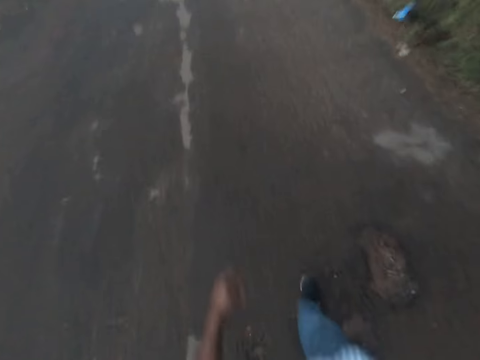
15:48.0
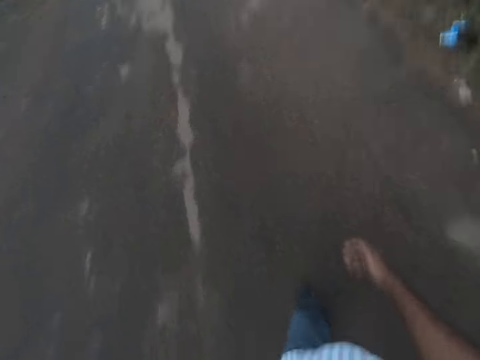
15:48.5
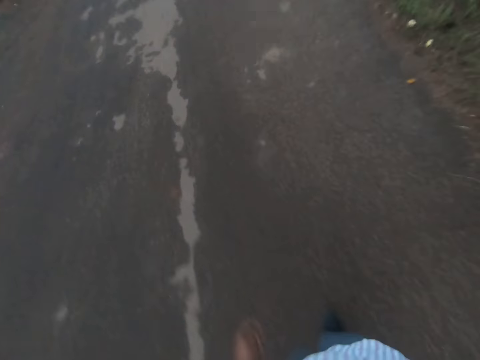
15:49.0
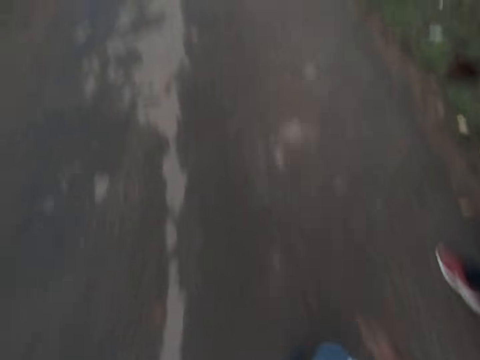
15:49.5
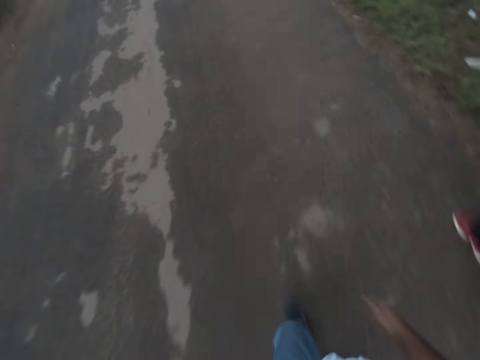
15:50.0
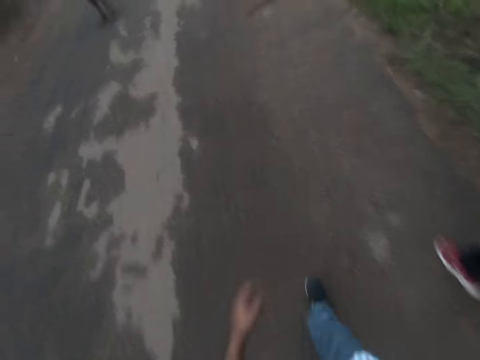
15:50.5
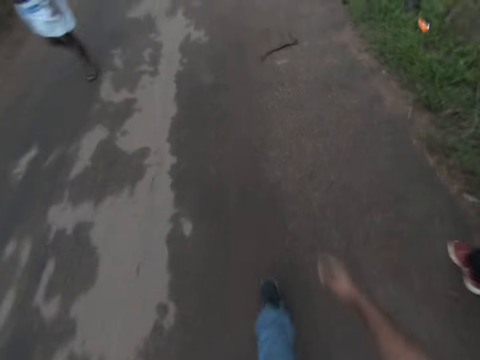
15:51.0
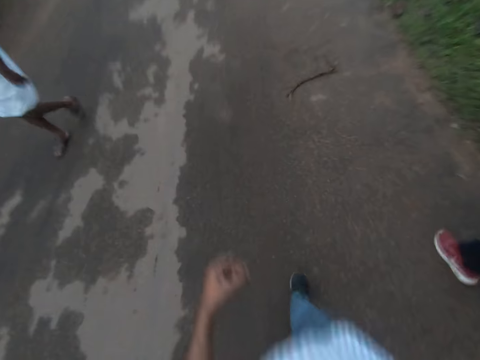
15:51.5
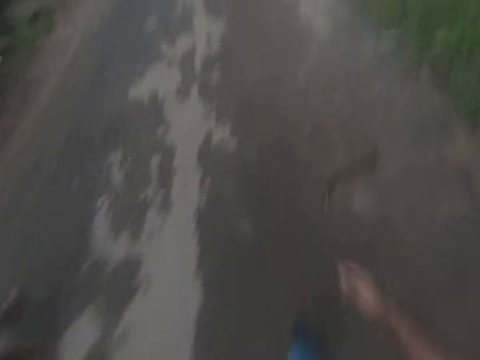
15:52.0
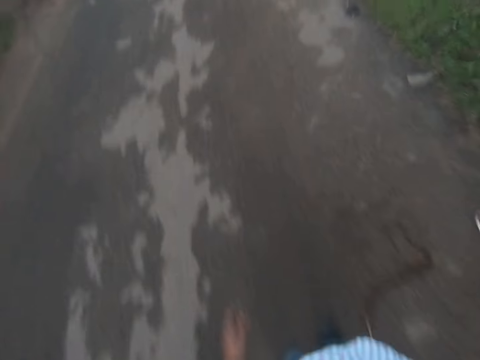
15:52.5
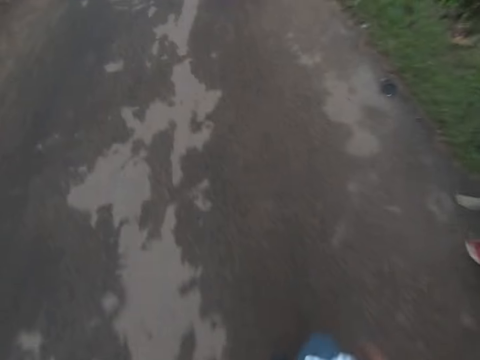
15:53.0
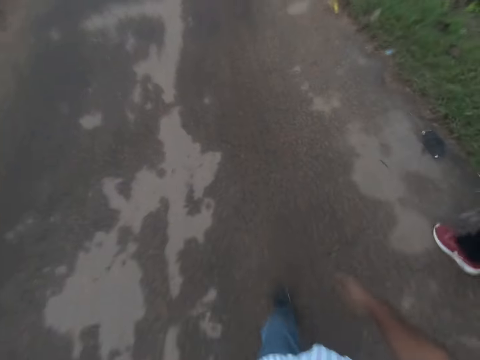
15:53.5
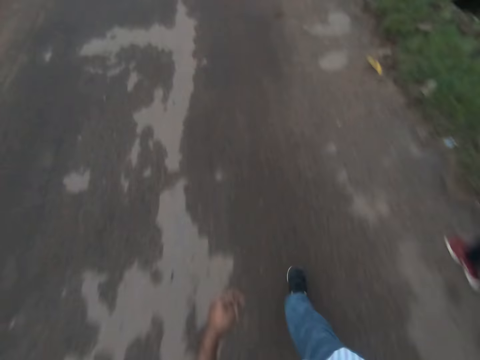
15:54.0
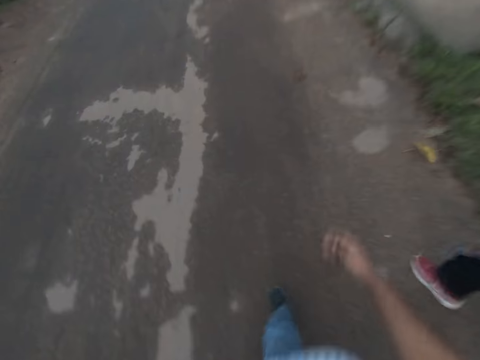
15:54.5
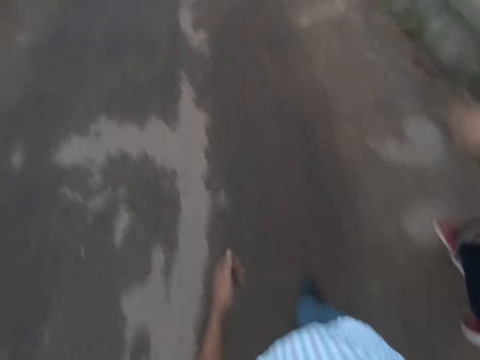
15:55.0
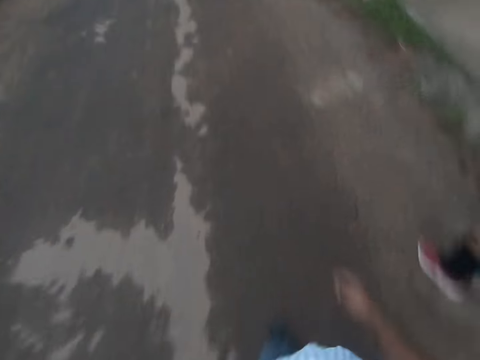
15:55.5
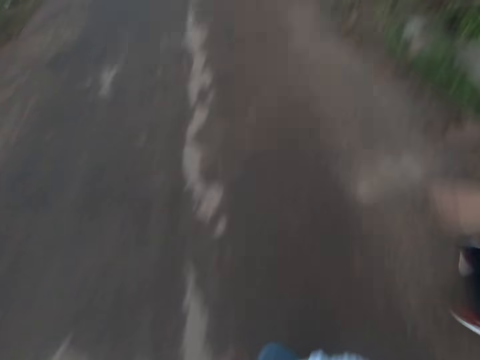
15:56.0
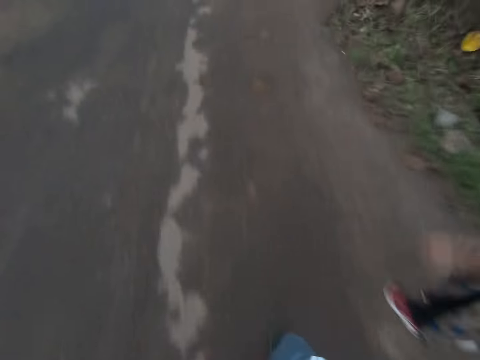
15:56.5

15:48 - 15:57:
A man walks past the camera wearer.

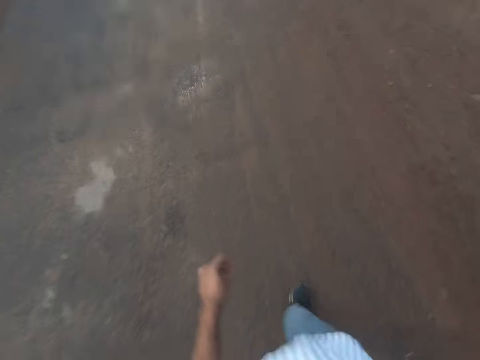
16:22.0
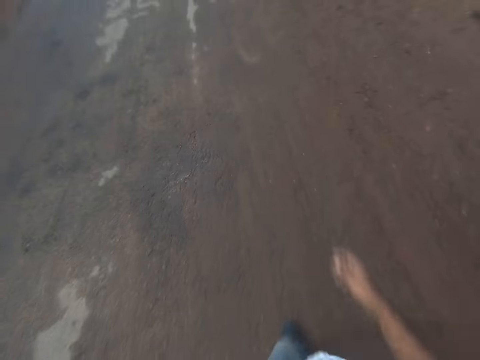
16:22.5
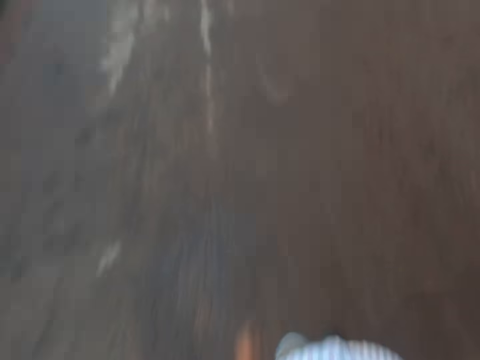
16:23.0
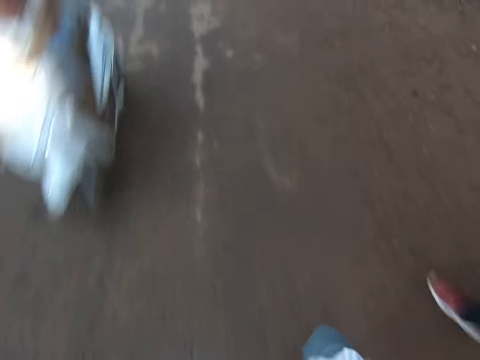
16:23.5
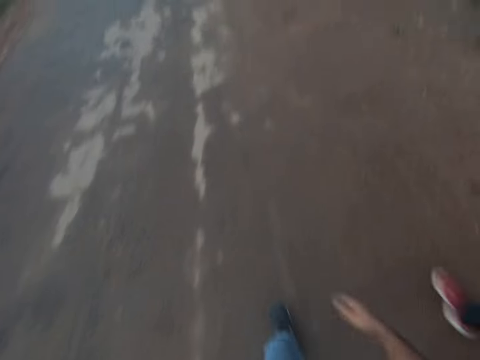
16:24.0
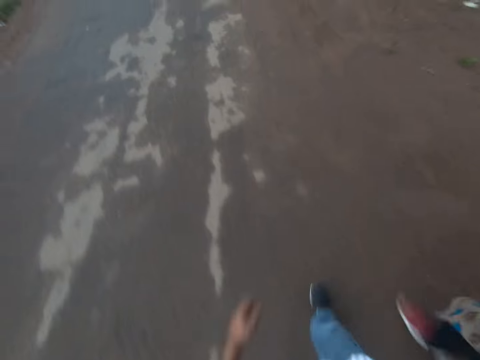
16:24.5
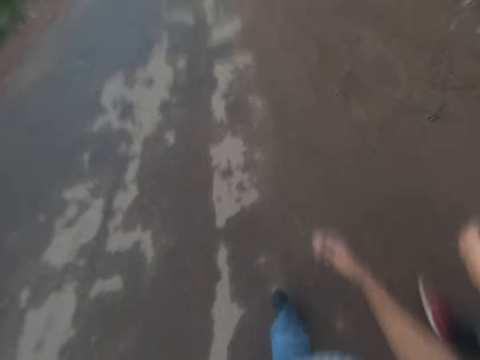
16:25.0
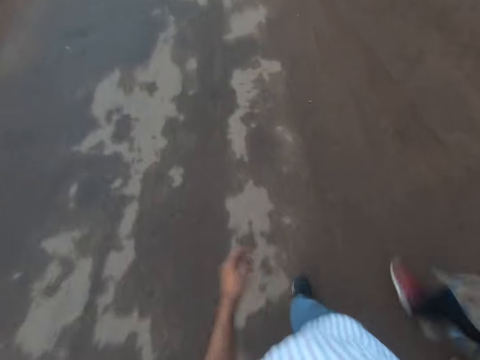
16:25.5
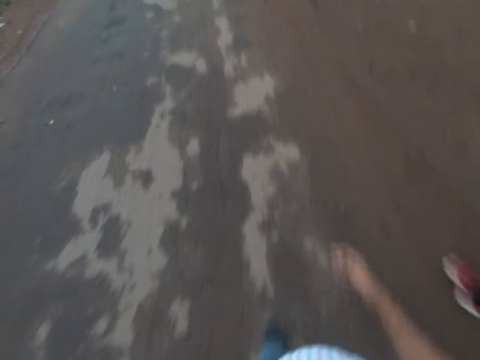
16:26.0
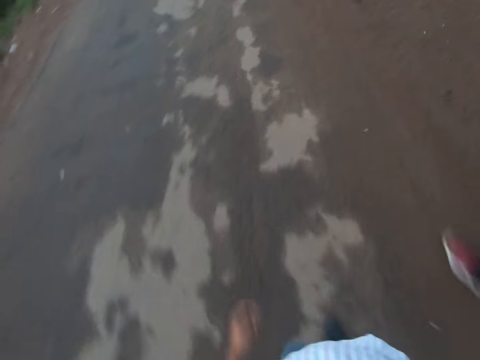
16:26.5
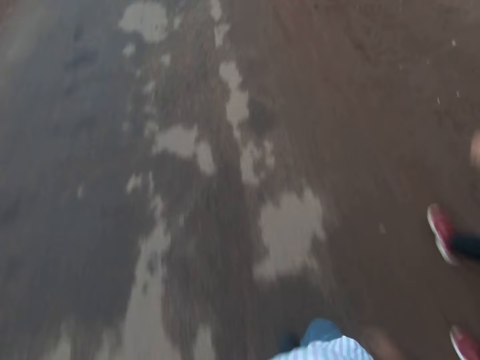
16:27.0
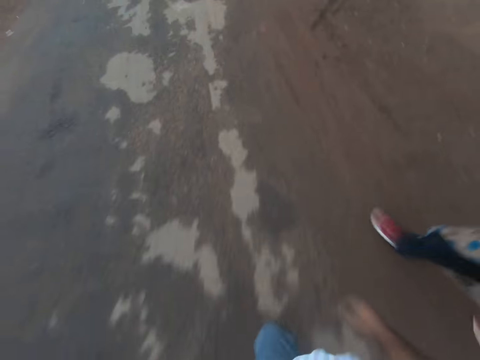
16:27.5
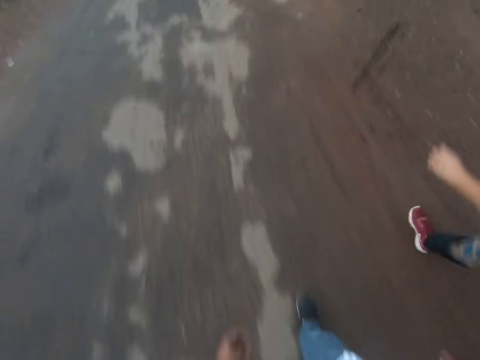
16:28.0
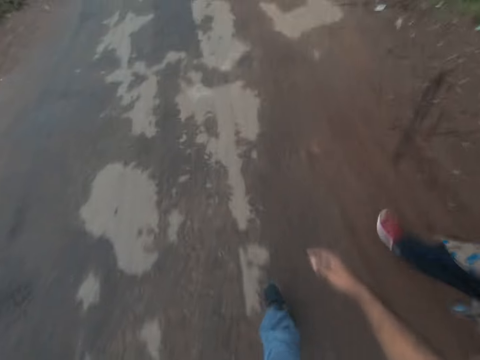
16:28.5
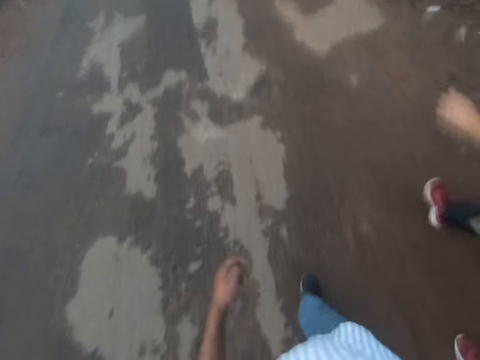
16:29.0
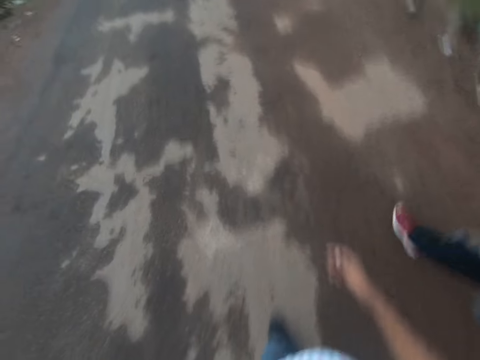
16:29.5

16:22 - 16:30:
The camera wearer interacts with a lady. A white scooter rides by the camera wearer. The camera wearer walks on a road.

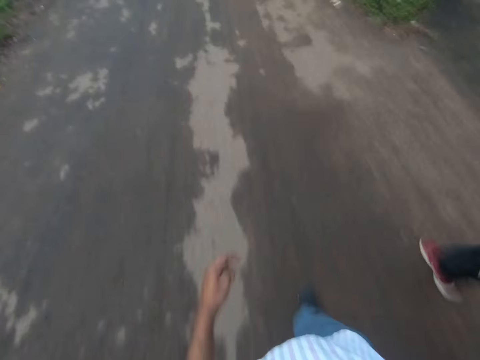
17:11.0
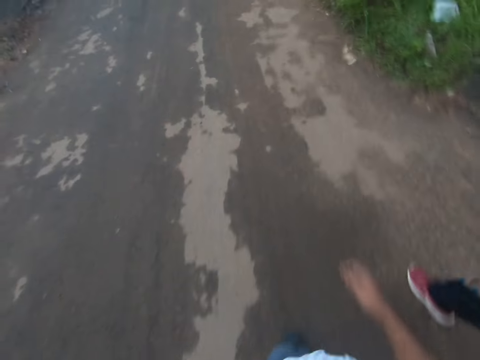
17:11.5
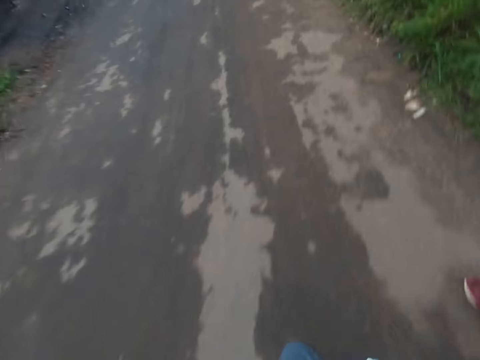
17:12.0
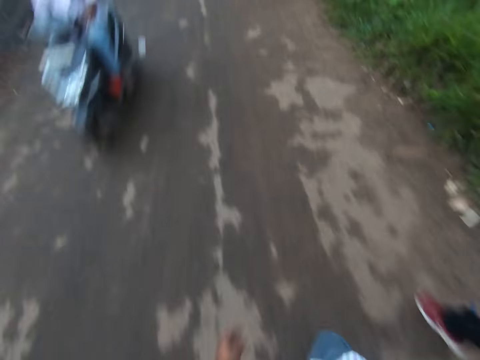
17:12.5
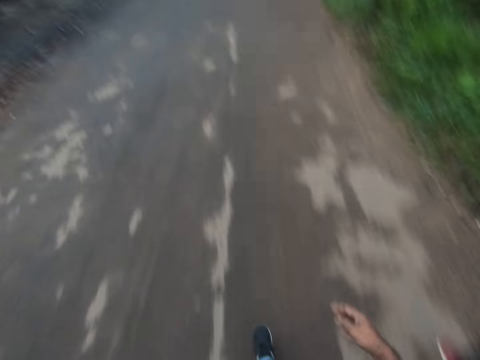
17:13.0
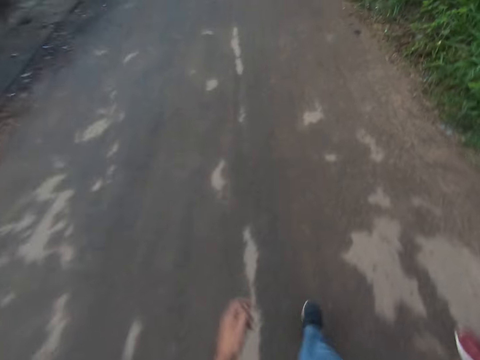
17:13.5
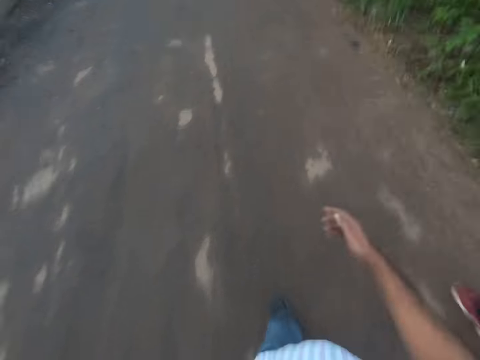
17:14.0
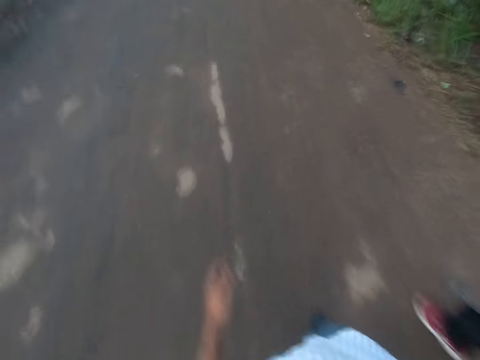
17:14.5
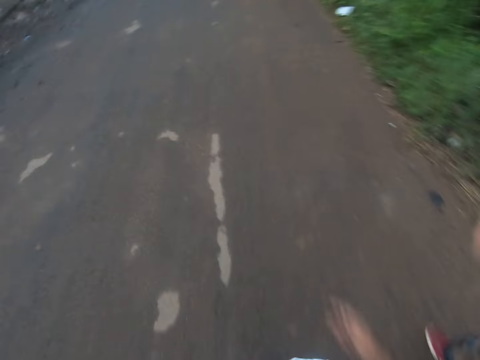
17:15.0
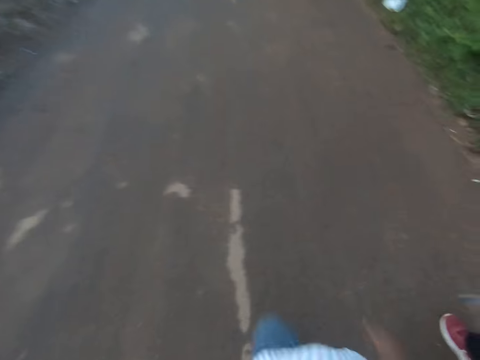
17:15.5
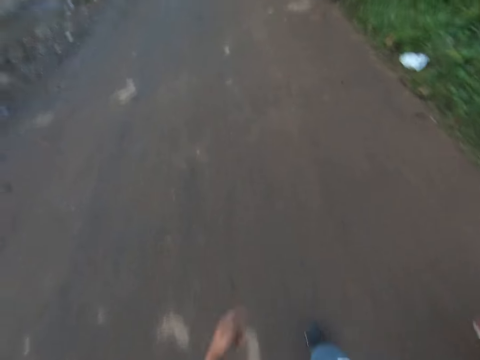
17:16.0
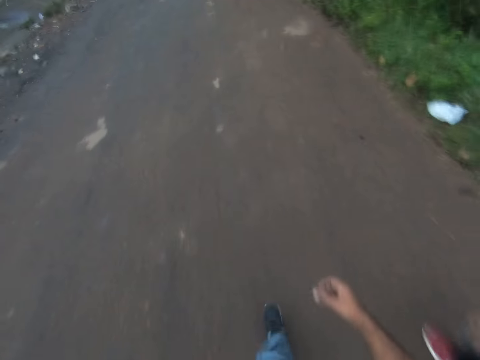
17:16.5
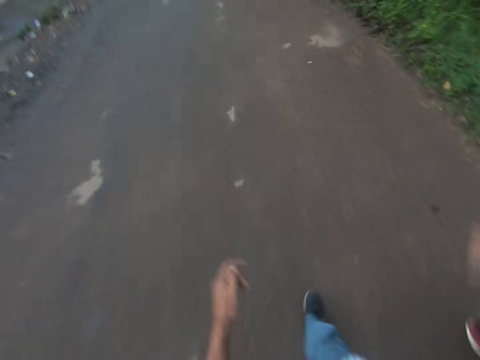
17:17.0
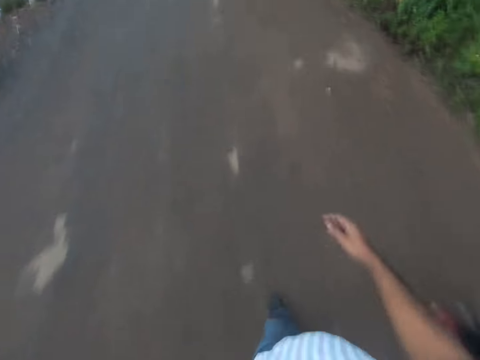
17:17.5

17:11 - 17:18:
A motorcycle rides by the camera wearer.

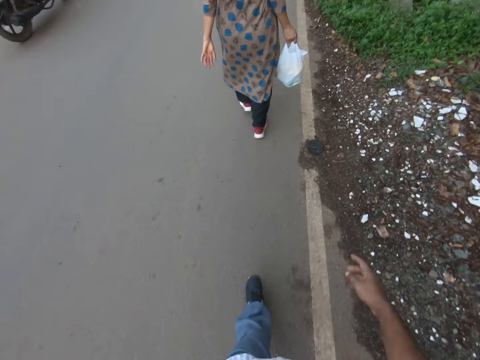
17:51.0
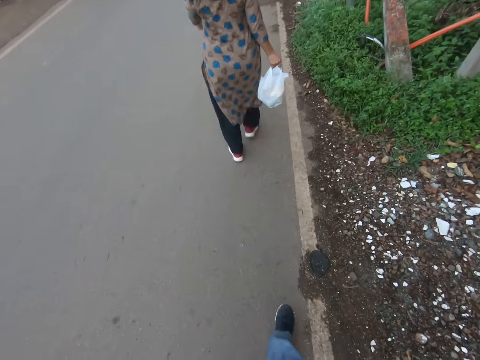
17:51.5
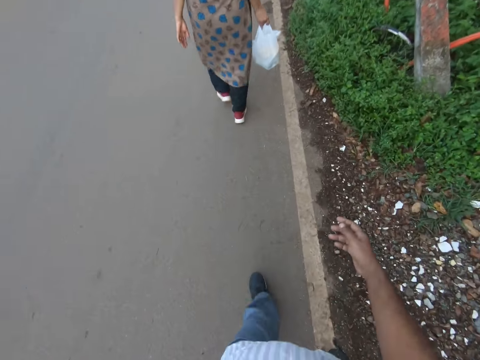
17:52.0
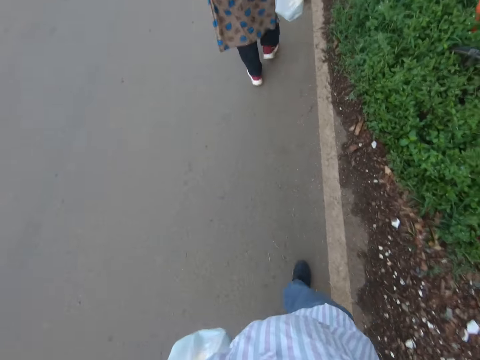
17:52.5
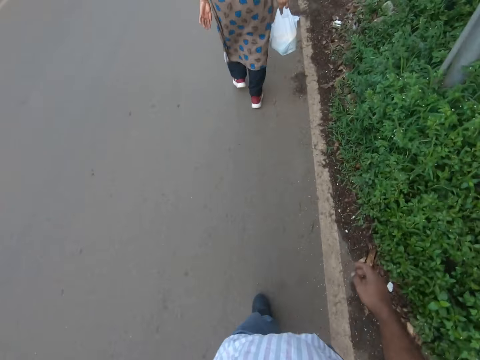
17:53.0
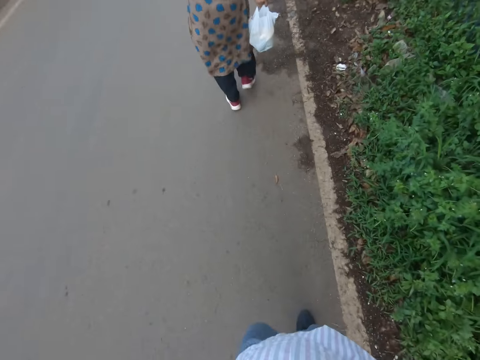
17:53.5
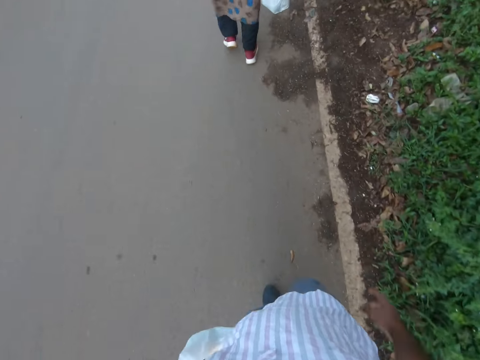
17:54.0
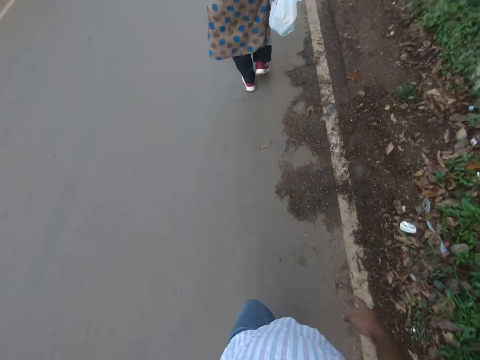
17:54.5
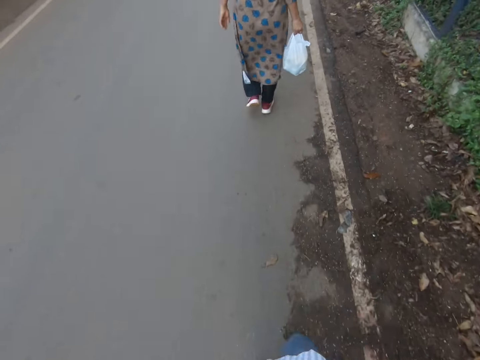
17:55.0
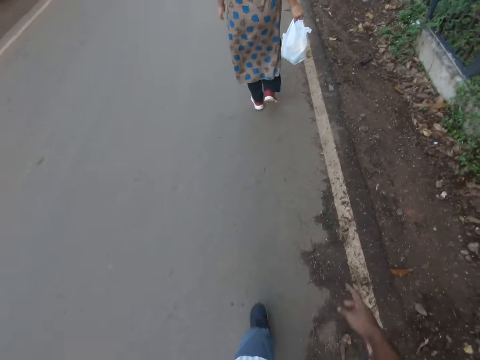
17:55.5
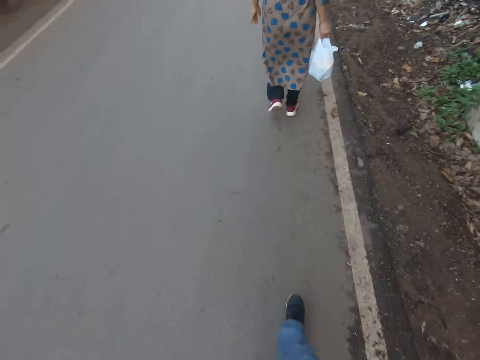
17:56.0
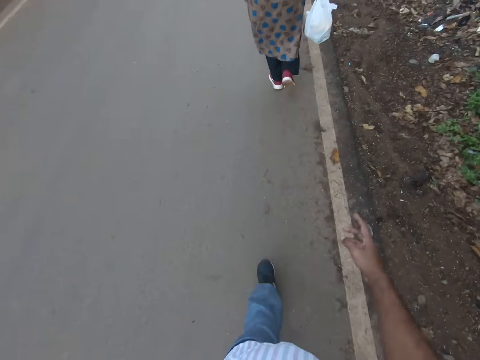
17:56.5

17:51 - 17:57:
A motorcycle rides by the camera wearer.
